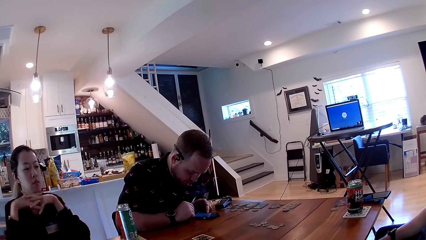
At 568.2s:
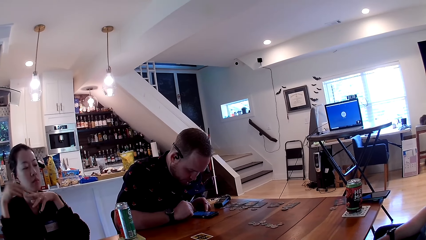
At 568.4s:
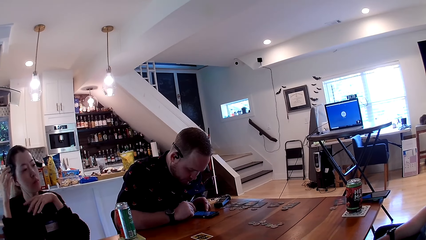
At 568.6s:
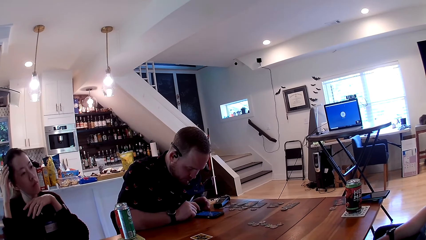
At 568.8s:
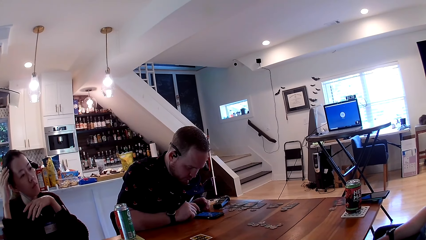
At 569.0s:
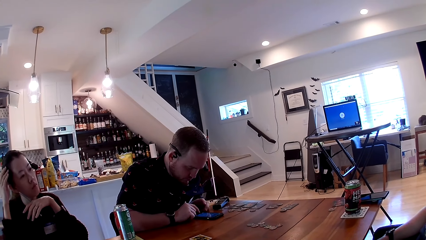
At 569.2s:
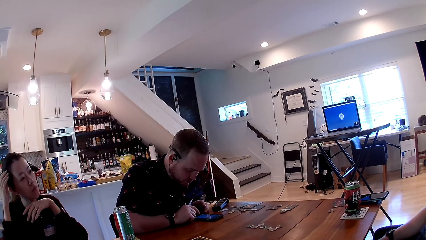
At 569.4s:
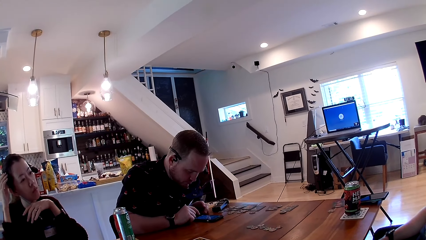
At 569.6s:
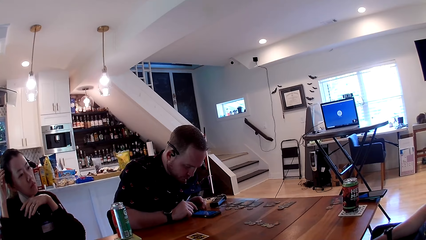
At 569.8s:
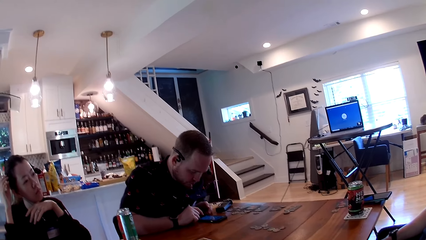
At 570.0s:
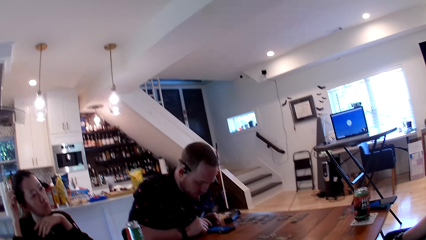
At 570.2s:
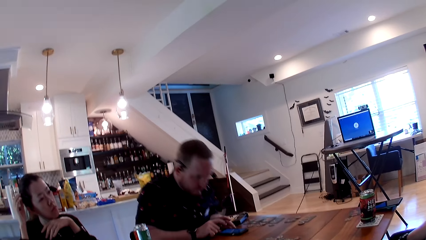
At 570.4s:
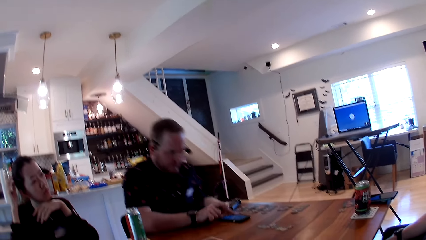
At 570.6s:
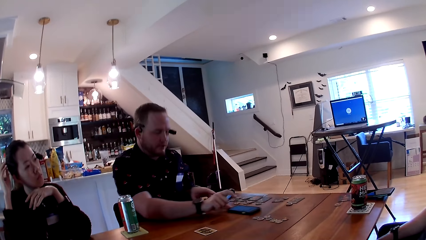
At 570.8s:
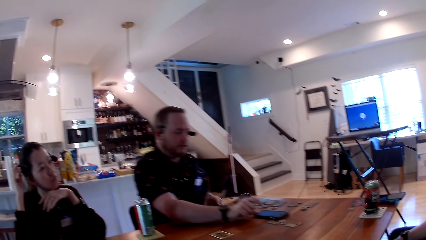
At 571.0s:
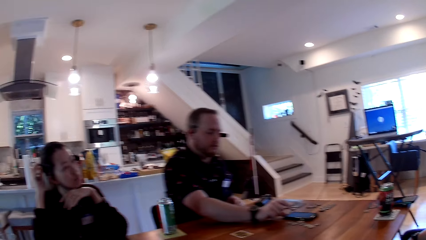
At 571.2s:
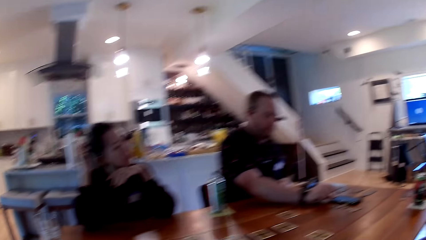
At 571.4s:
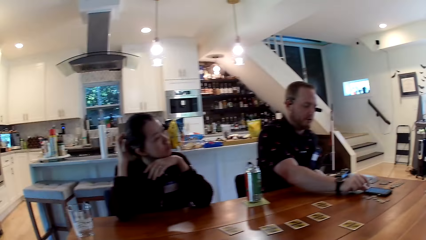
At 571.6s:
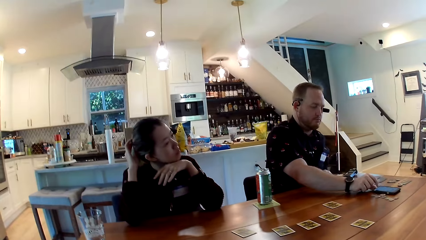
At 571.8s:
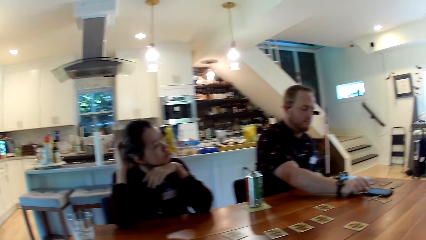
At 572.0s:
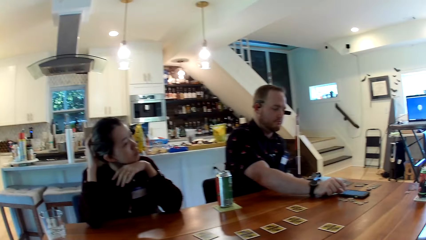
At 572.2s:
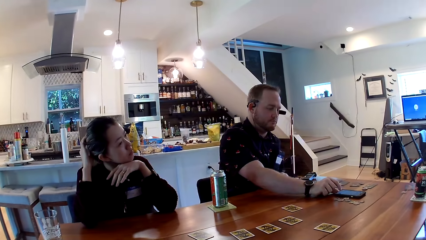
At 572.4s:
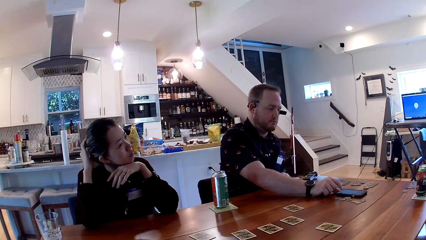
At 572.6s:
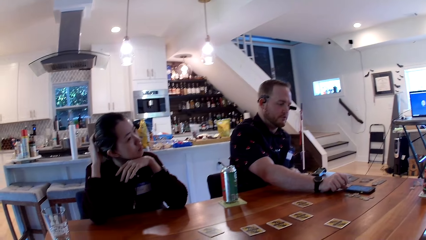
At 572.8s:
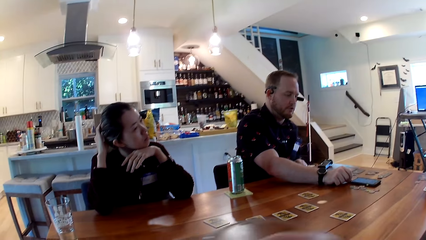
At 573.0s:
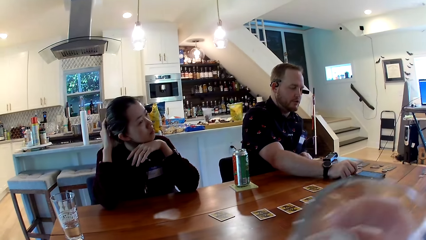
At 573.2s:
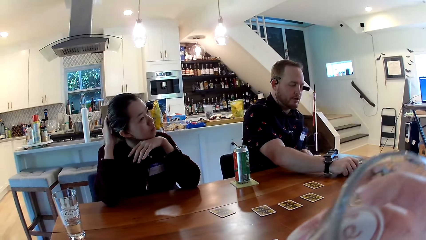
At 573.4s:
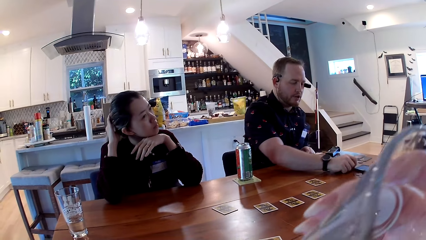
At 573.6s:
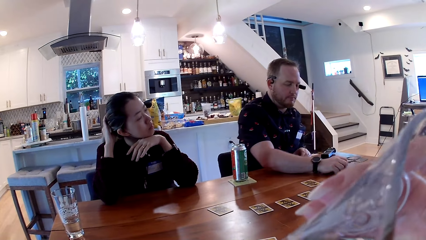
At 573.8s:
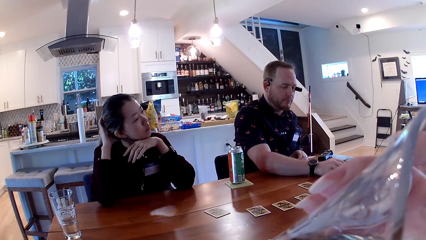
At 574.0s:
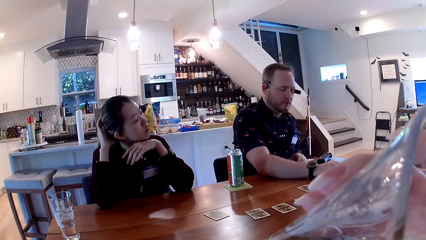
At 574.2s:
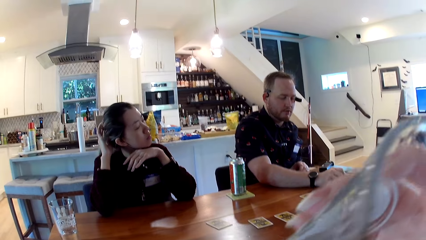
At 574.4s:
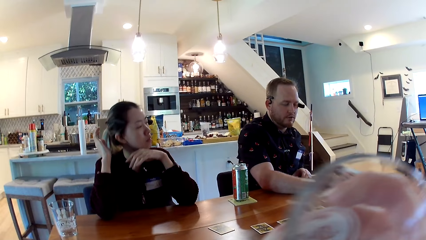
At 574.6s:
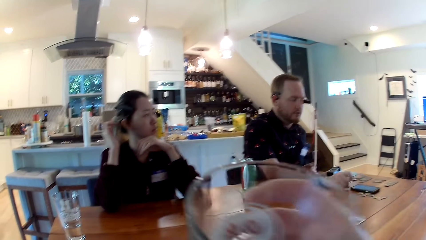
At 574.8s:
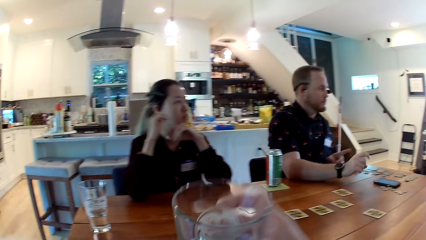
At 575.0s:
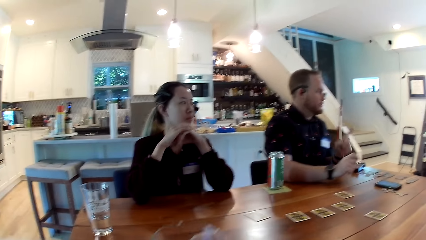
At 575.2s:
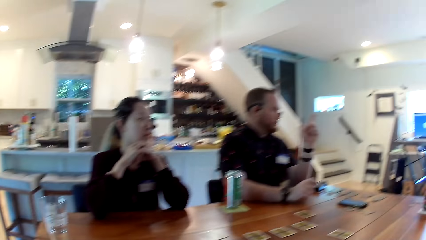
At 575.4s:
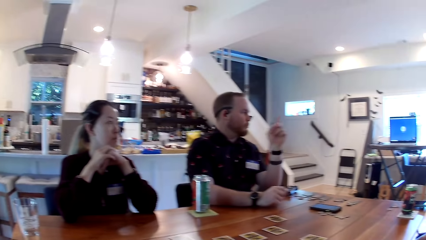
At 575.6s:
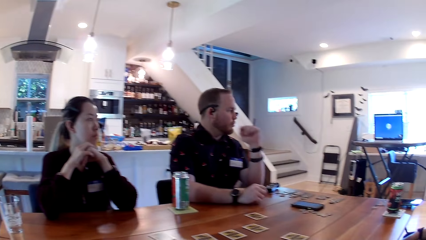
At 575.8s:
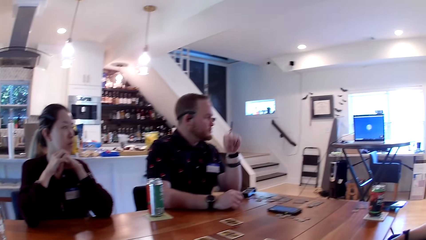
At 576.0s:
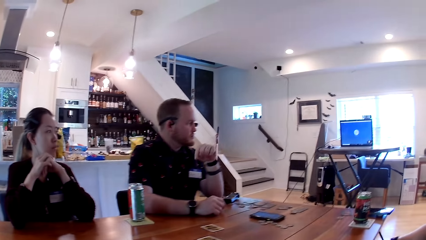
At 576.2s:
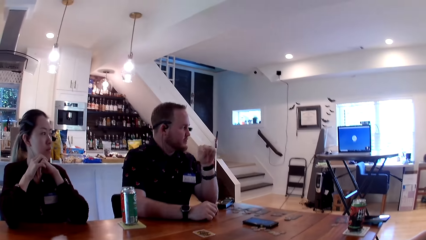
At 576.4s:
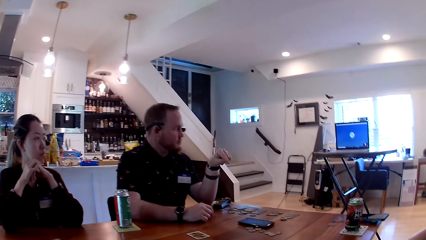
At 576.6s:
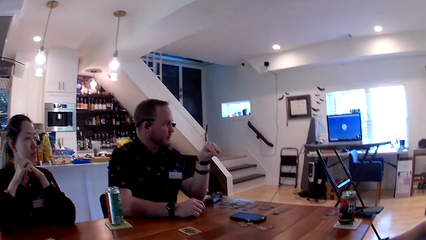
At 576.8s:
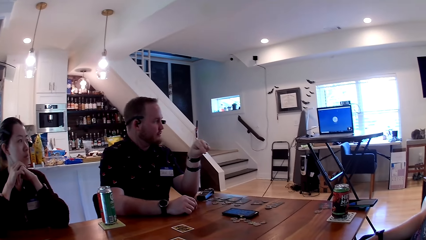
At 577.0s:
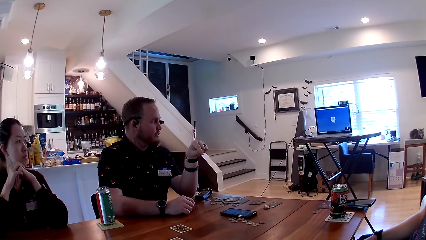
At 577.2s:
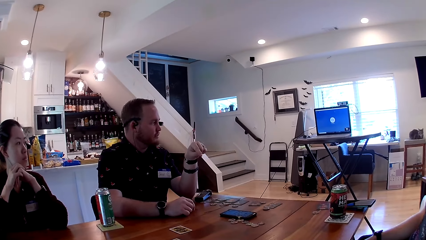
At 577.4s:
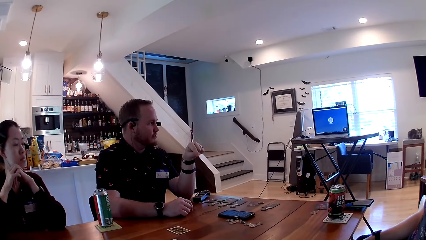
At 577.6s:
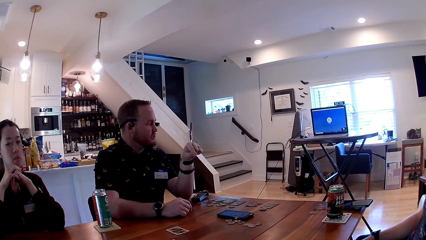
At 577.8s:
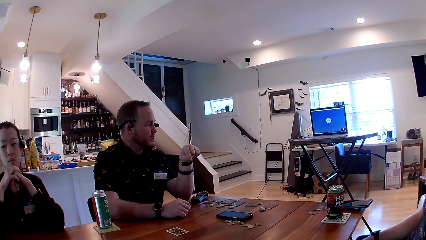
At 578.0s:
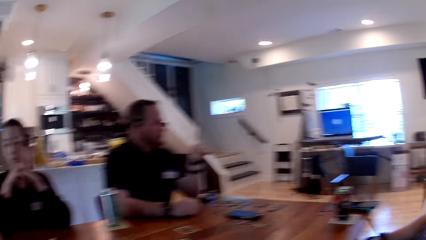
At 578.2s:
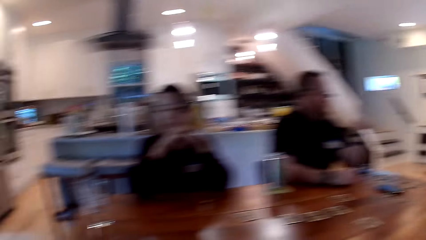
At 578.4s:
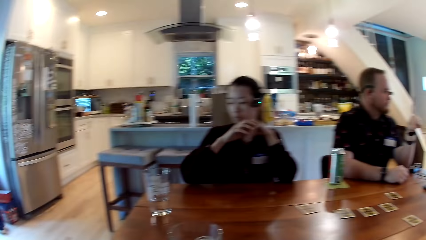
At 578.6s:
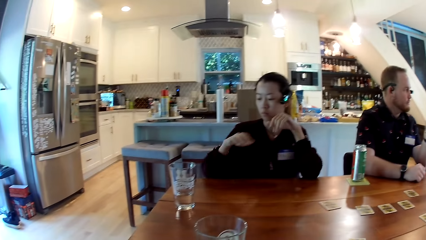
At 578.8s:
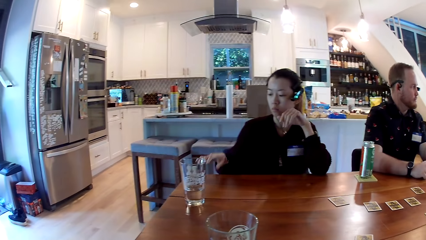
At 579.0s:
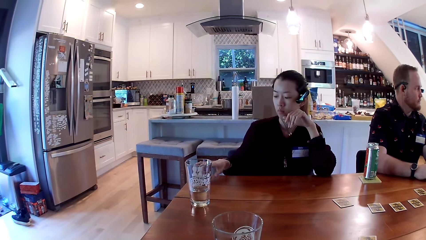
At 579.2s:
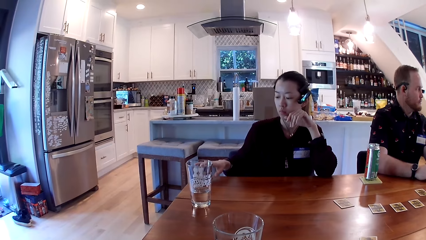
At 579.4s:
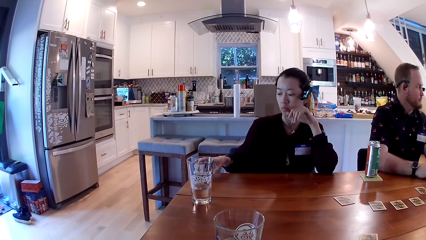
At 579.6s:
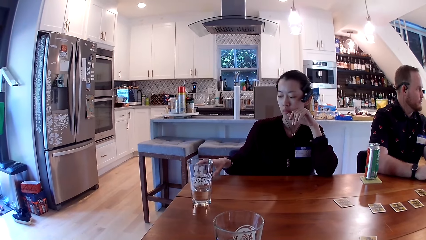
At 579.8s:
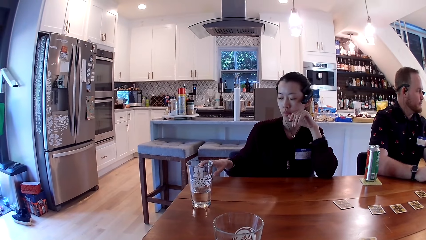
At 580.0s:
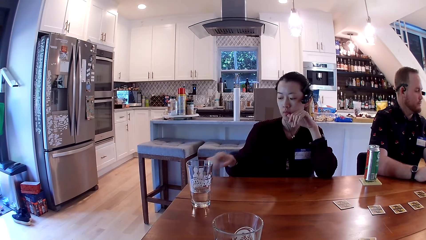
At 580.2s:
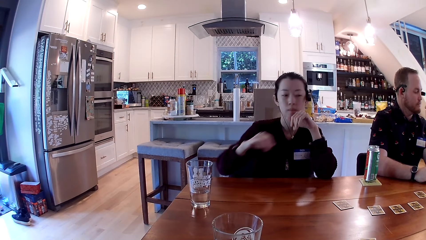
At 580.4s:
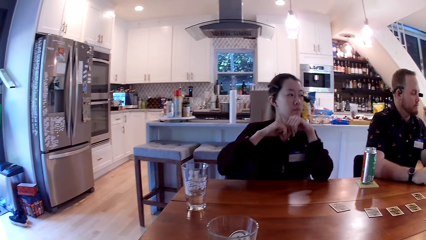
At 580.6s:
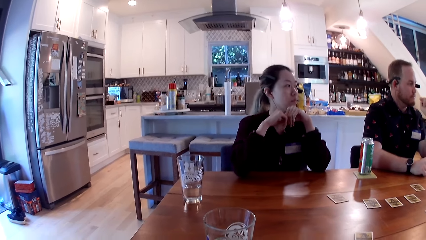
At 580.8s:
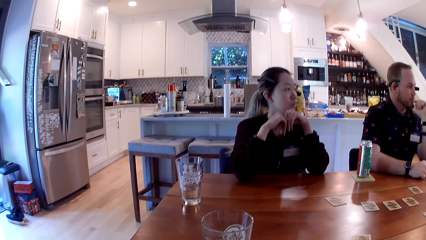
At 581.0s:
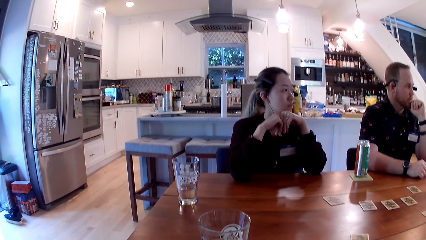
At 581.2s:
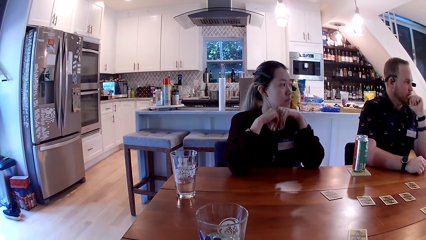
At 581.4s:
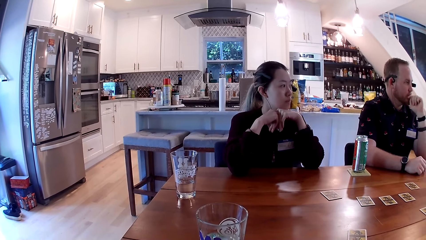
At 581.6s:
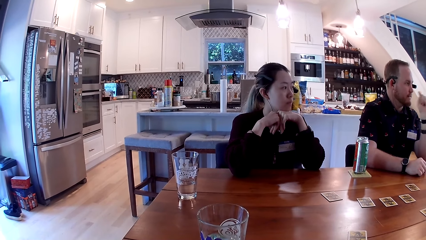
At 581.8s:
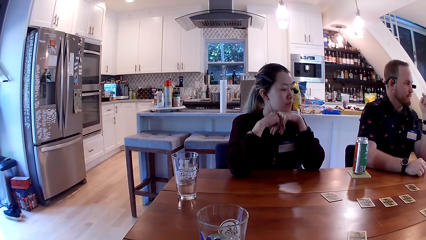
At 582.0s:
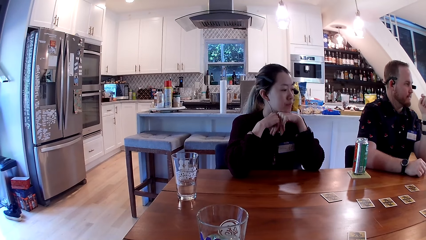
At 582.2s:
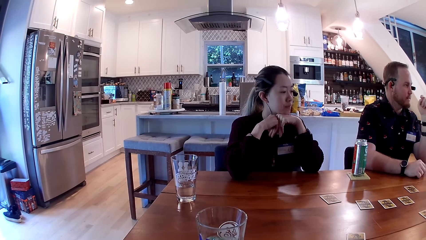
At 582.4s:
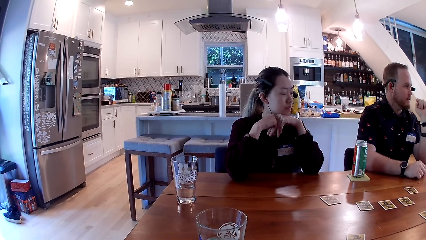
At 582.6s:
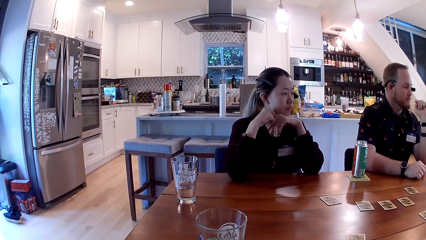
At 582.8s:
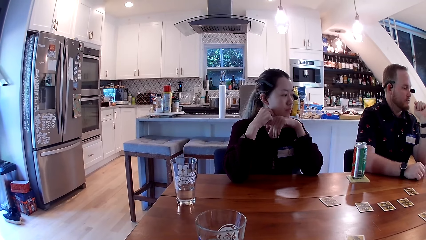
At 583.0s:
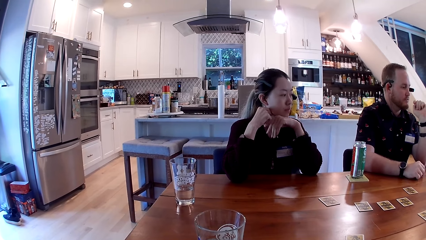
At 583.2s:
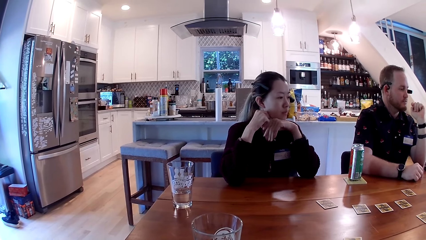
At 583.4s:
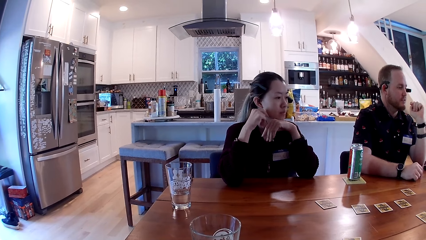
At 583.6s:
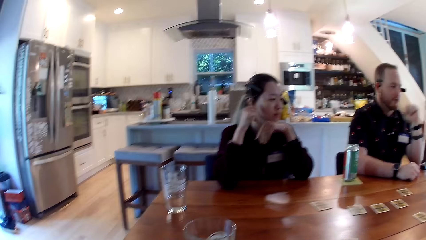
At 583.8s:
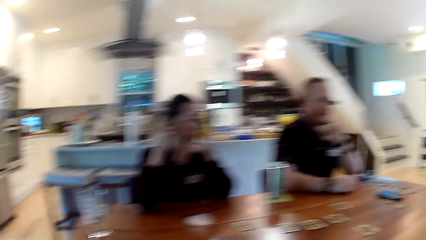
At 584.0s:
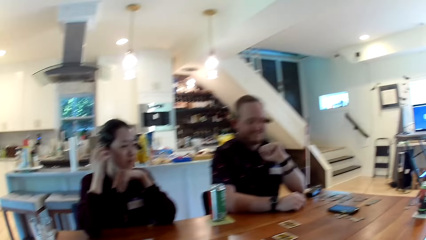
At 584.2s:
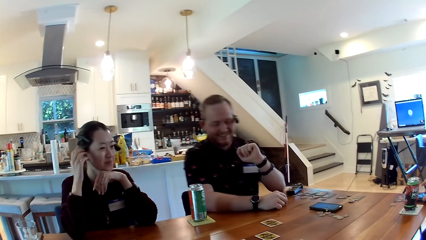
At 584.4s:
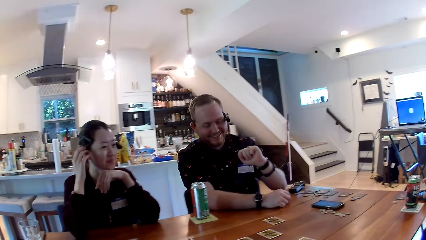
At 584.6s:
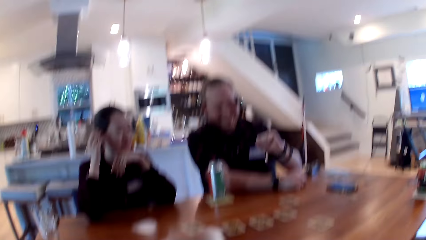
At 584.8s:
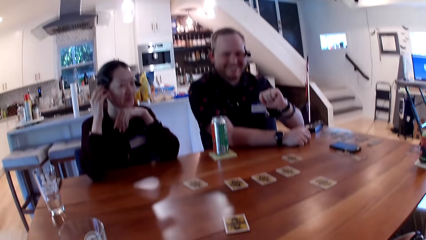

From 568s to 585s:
A man pushes the phone on the table with his right hand. The man converses. The man presses the phone with his right index finger. The camera wearer drinks water from a cup in her right hand. She places the cup on the table with her right hand. The first man converses with another man. A woman holds a phone with her right hand. The woman takes her right hand off the phone. The camera wearer looks around. She laughs.
